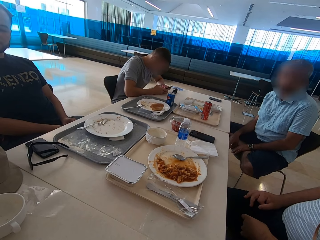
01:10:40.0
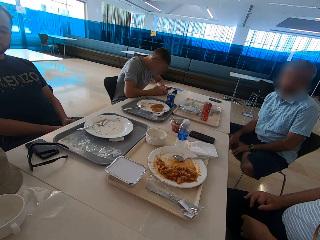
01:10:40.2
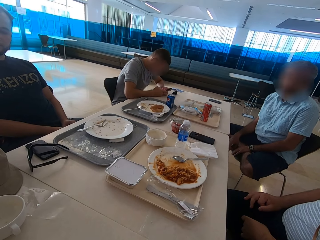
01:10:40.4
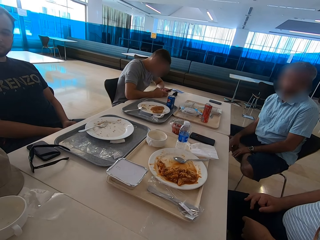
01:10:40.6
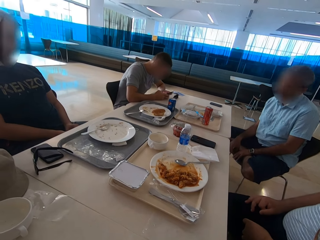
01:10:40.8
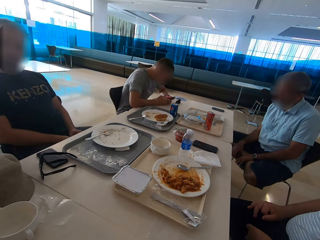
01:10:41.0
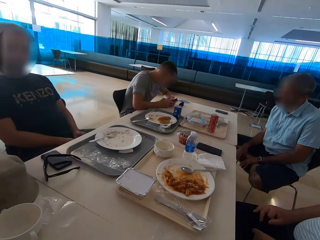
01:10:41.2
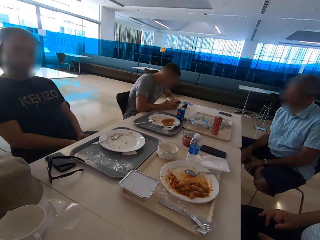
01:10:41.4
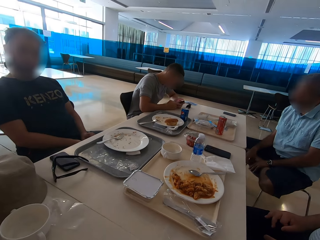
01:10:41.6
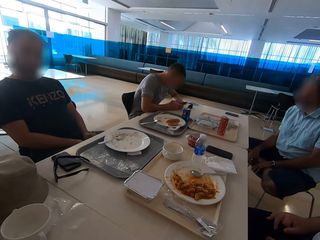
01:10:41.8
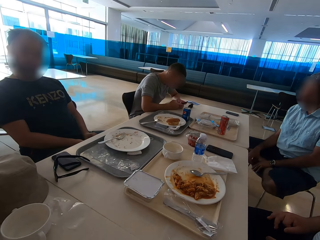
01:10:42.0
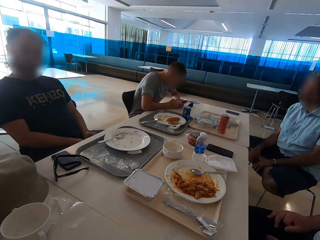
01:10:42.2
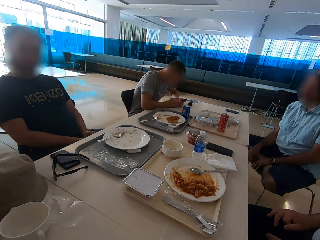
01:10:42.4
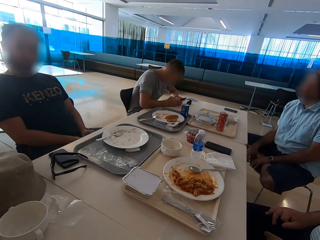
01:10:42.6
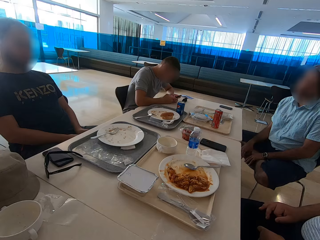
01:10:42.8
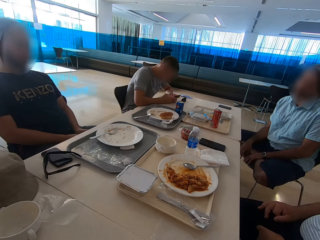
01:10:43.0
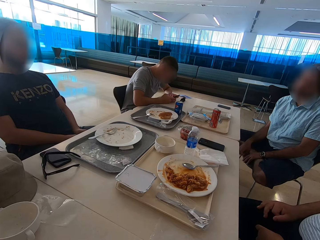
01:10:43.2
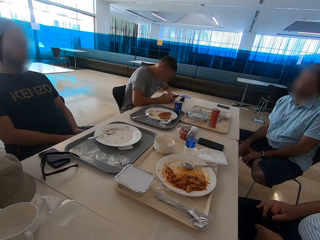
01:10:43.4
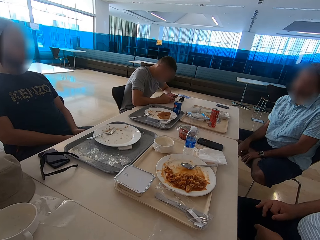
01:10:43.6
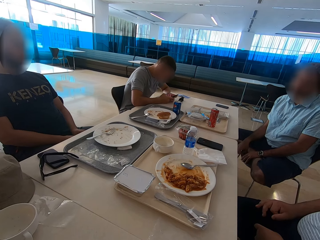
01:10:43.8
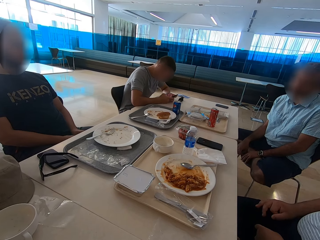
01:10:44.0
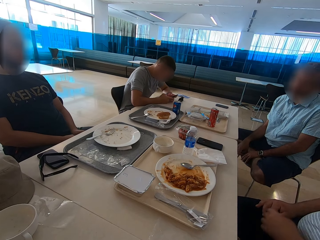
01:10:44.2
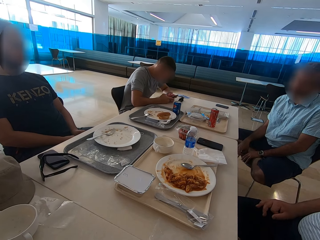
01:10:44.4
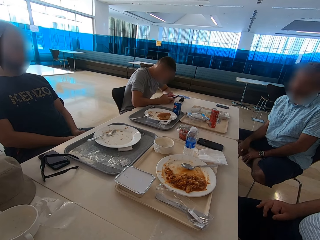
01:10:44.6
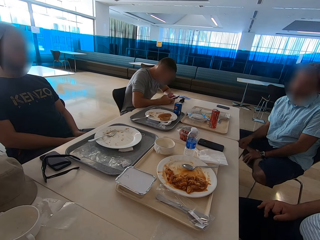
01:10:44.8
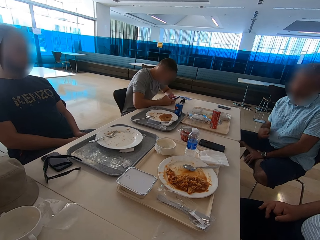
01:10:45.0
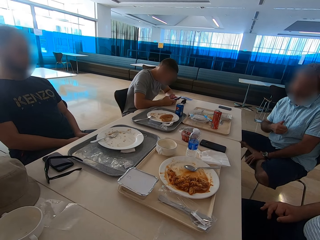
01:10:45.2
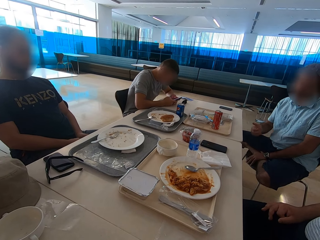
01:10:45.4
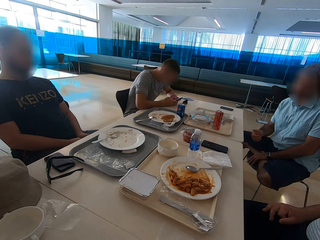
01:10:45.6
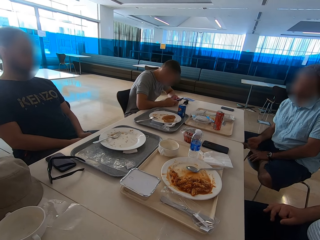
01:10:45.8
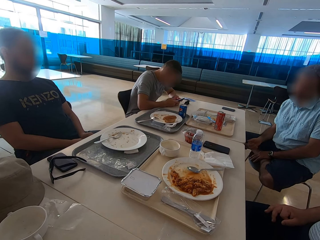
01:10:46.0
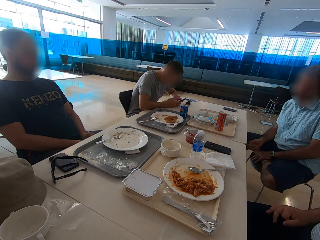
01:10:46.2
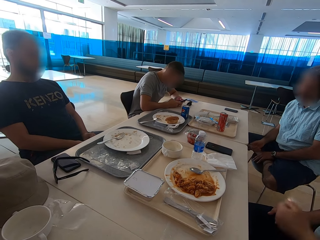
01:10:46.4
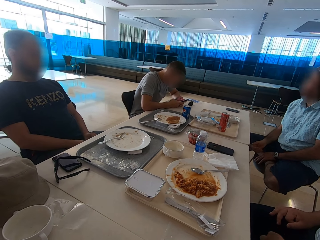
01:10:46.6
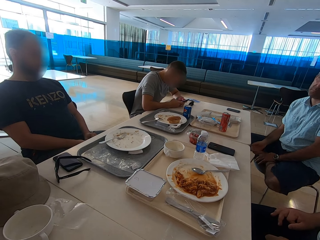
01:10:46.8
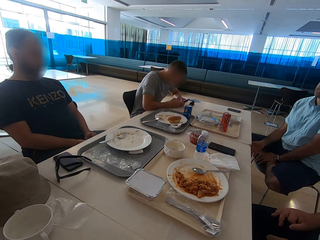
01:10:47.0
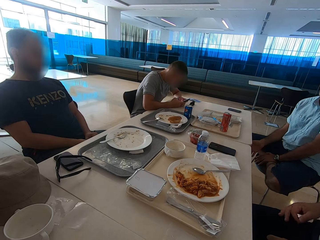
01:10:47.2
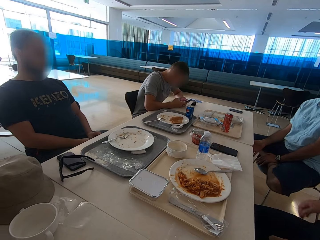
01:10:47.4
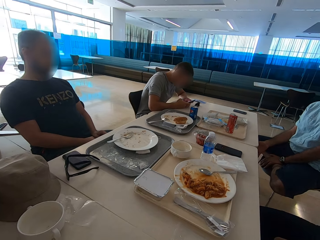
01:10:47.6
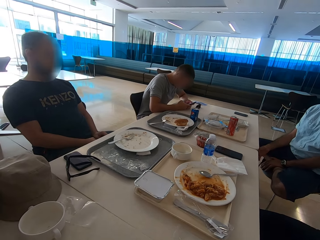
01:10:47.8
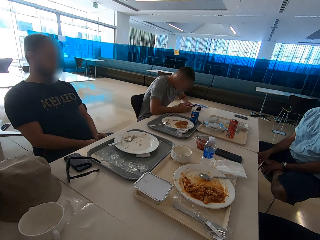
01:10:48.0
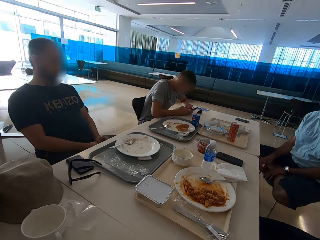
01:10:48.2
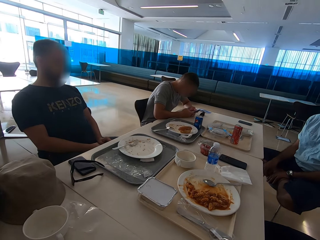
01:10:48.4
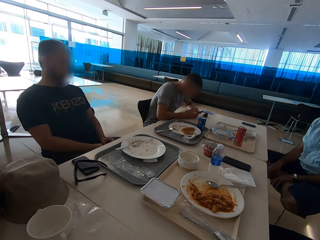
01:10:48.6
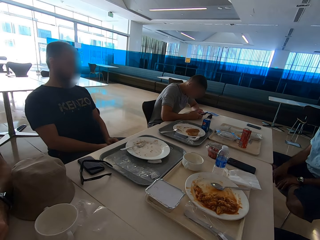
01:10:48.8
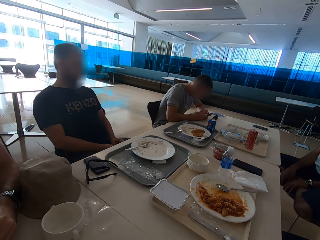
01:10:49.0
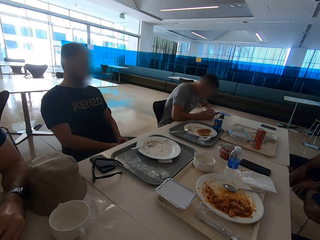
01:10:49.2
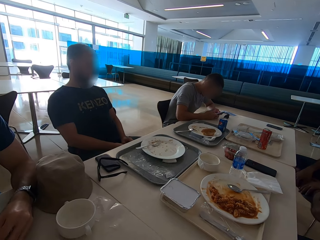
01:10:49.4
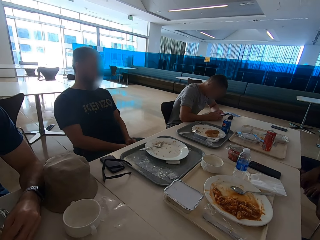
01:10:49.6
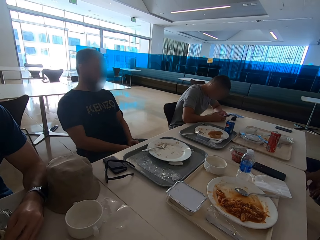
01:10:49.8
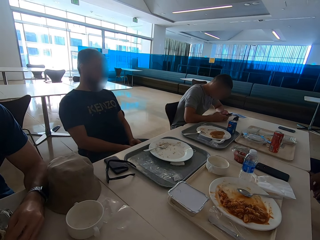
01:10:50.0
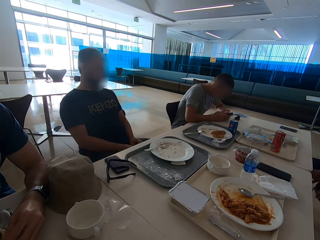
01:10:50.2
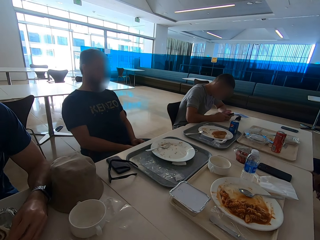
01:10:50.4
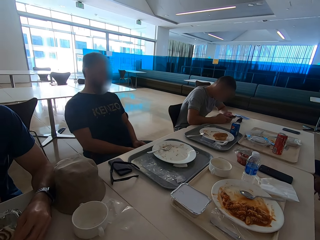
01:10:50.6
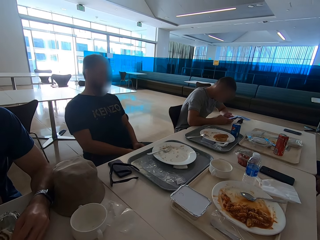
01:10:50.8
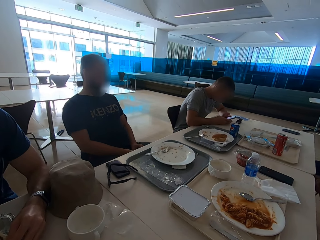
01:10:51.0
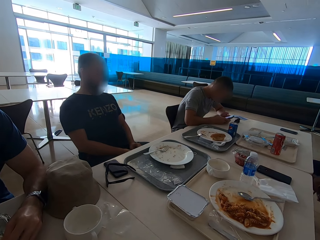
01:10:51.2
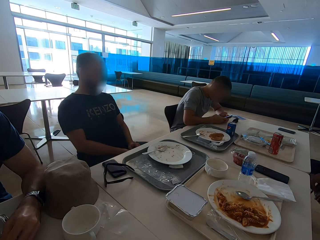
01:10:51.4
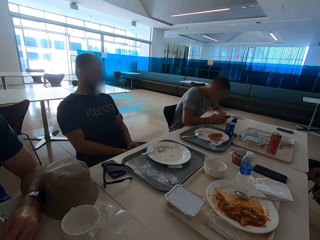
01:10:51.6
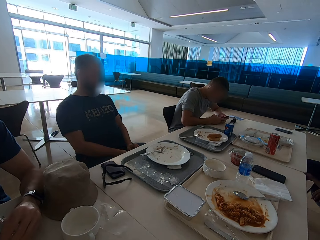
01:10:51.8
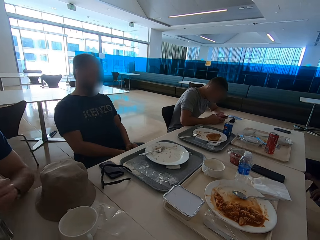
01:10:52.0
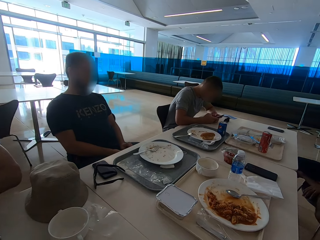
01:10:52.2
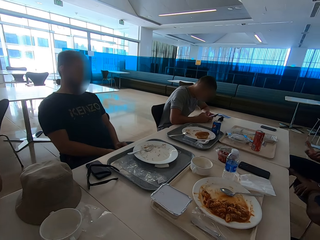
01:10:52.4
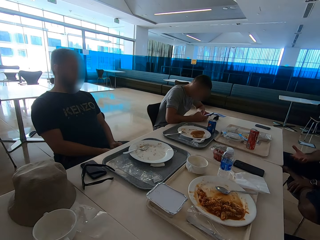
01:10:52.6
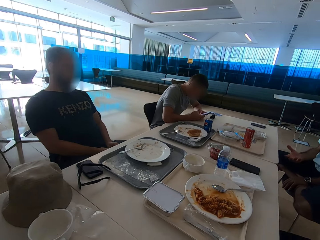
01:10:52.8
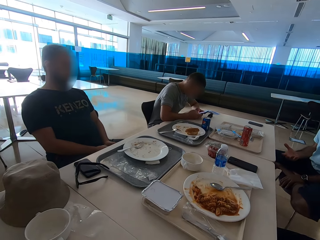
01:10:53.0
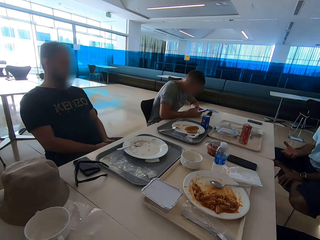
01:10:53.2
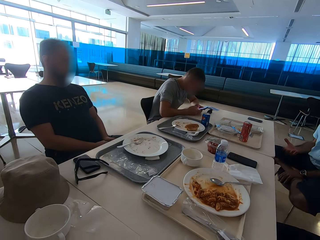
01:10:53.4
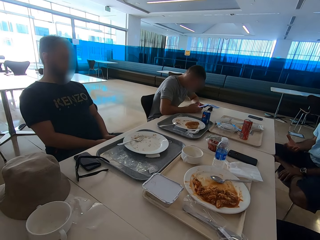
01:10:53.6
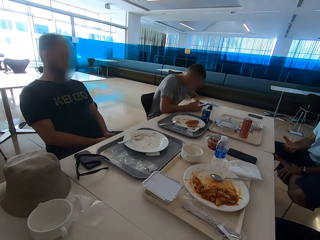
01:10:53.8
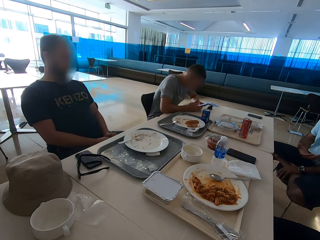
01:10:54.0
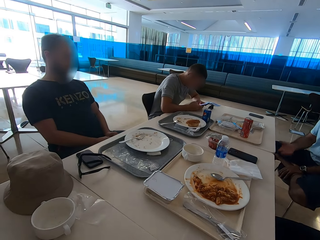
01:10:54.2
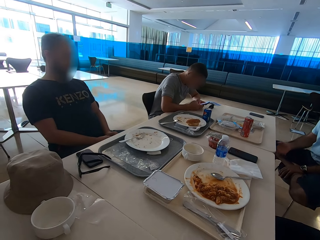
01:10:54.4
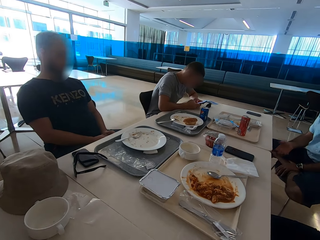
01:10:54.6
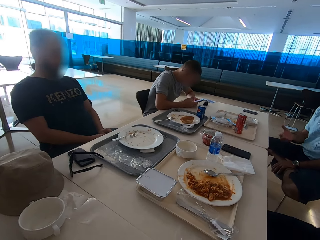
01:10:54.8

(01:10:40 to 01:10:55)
A man raises the left hand. Another man moves hands. A third man gestures with the right hand. A fourth man lowers the left hand. The second man moves hands. The third man gestures with the right hand. A fifth man sits close to a sixth man. The third man hits the chair with his hand. The fifth man moves his hand. The third man uses gestures. The second man sits close to the camera wearer.

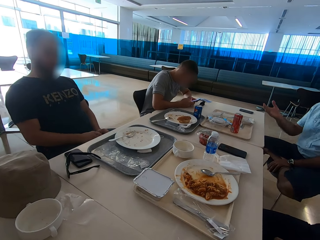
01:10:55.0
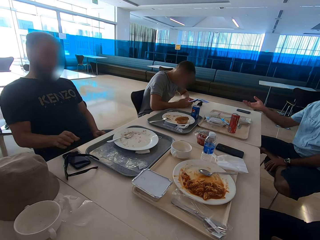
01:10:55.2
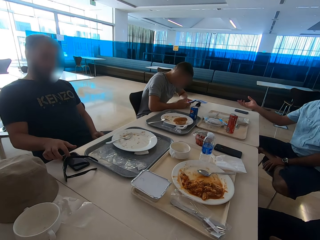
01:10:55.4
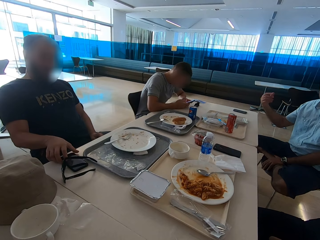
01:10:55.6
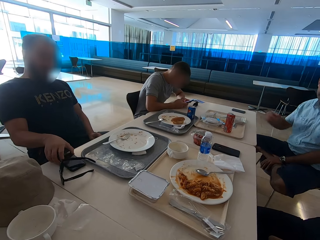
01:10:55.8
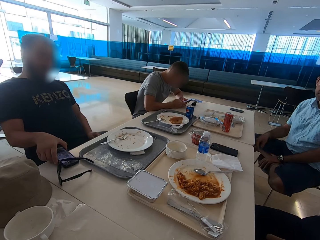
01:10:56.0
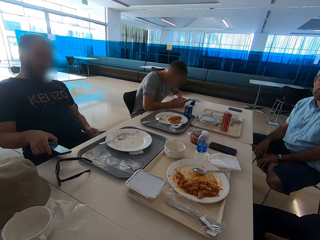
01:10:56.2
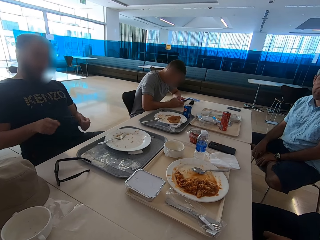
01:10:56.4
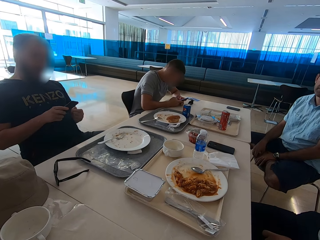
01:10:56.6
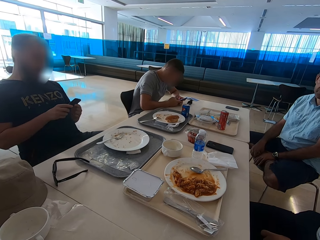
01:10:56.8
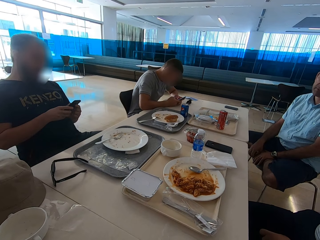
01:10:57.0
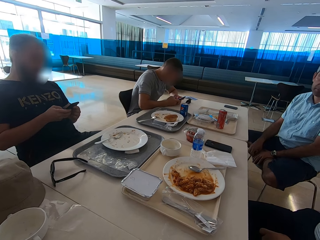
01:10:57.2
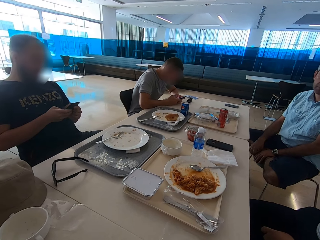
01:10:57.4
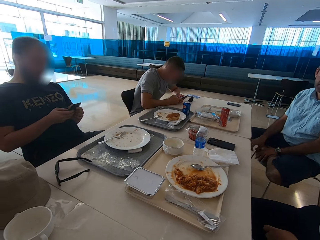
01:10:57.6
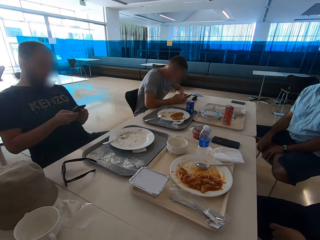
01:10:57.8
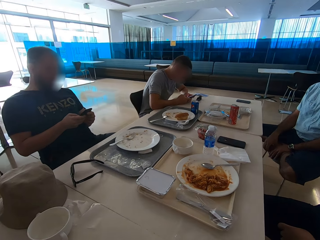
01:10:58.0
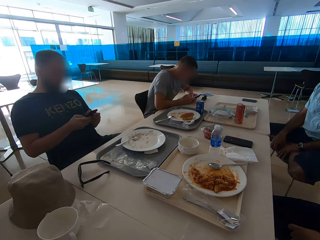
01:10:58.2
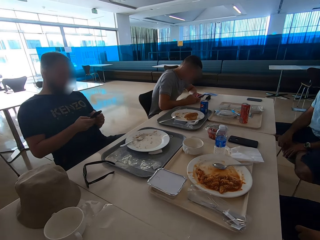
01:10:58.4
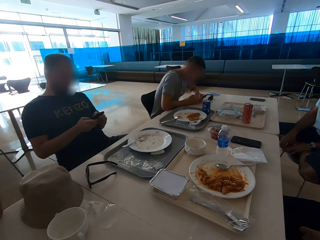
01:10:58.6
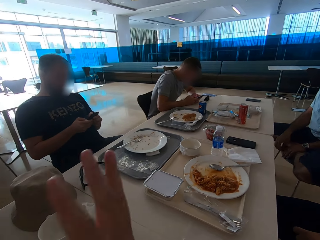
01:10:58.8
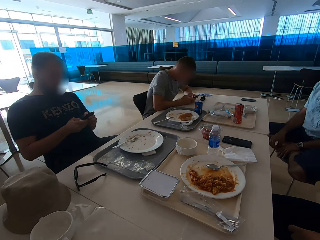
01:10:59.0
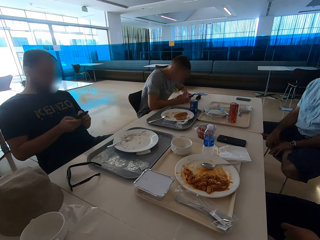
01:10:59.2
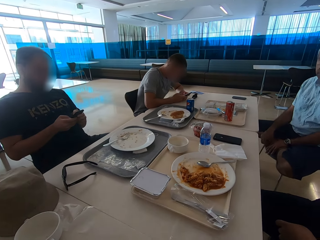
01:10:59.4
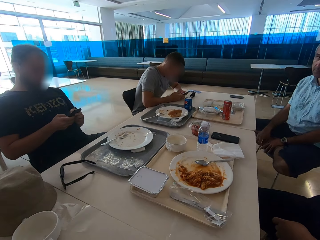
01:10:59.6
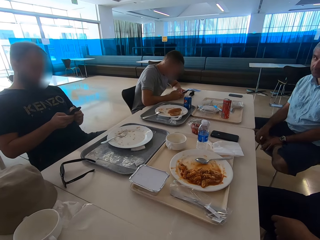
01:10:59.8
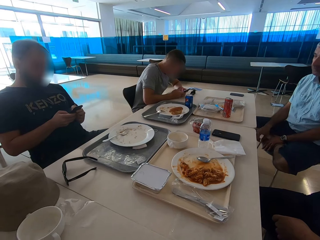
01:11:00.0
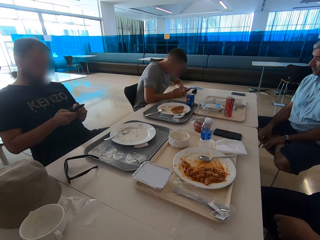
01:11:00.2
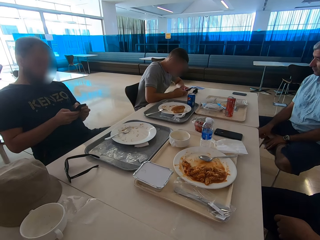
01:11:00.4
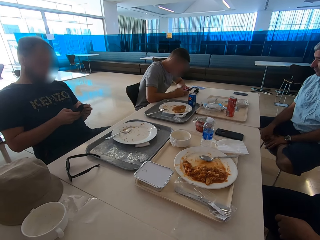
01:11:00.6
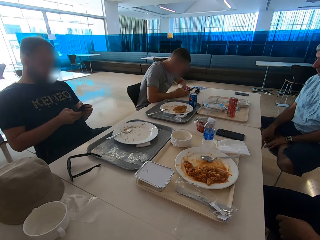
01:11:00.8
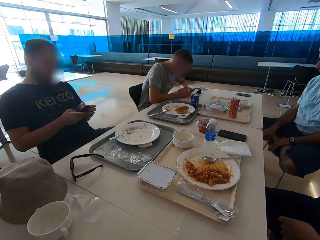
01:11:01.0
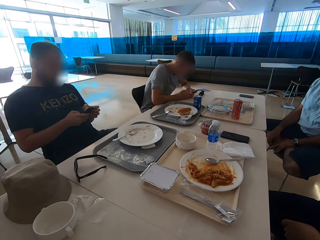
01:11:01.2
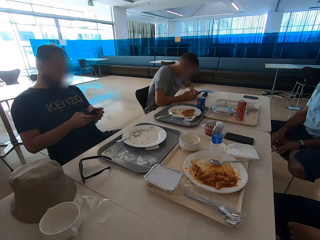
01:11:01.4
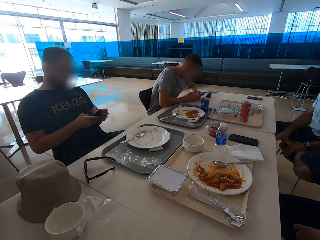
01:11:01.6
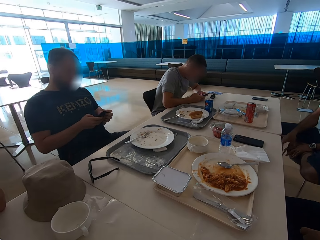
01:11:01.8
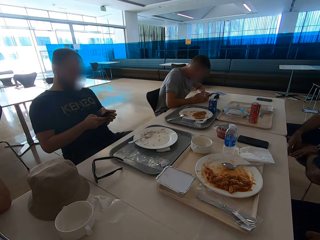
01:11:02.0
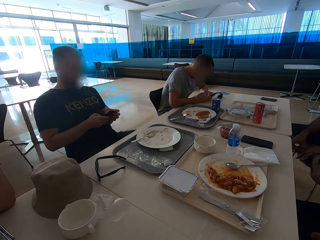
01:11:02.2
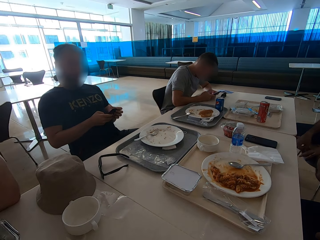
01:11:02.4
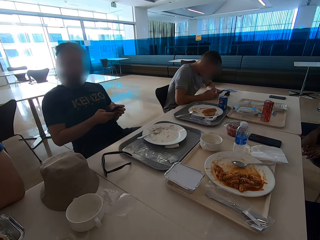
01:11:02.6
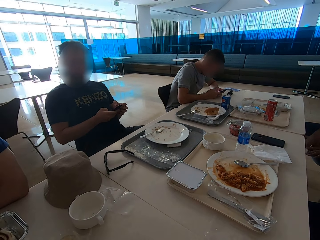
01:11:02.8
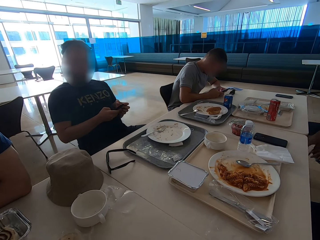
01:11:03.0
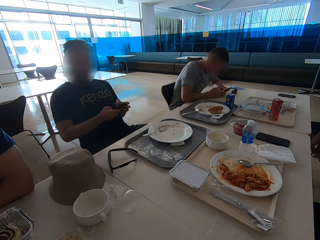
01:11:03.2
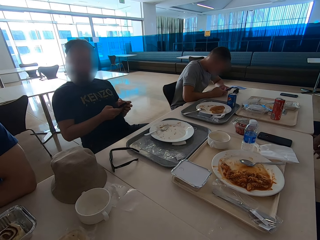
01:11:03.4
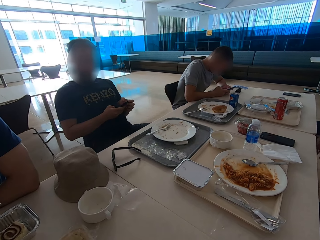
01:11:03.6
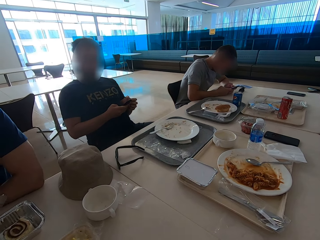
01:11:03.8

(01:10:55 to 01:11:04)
A man taps on the phone's screen. The man takes the phone from the table and swipes on the phone's screen. The camera wearer uses gestures. They move the right hand. They look around. Another man hits the edge of the chair with his hands. A third man sits close to the first man.
